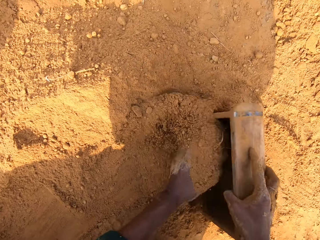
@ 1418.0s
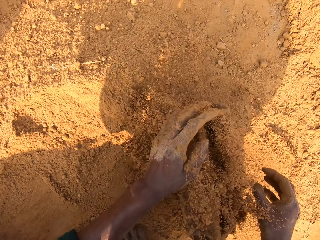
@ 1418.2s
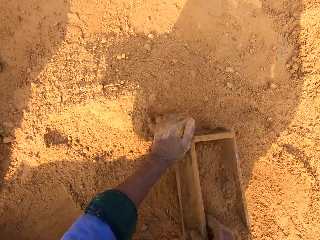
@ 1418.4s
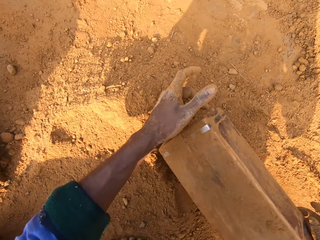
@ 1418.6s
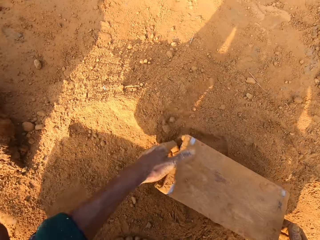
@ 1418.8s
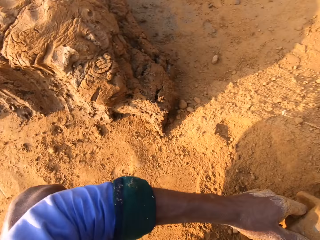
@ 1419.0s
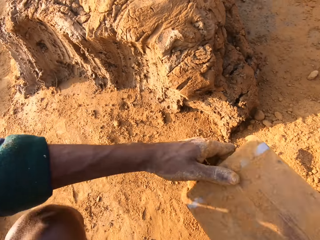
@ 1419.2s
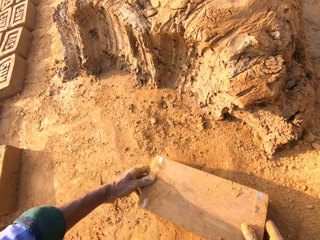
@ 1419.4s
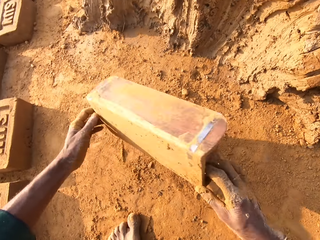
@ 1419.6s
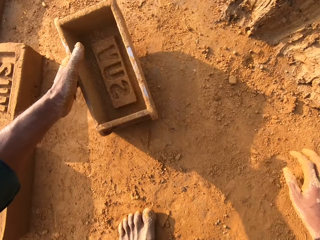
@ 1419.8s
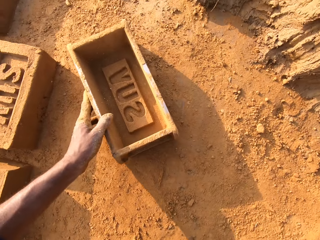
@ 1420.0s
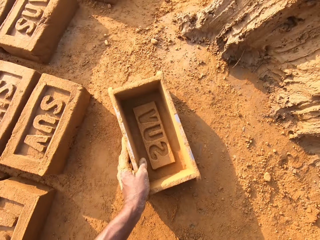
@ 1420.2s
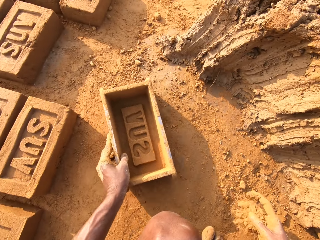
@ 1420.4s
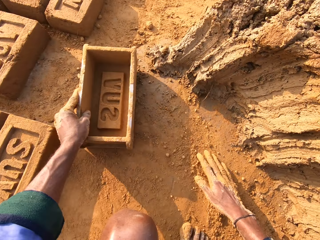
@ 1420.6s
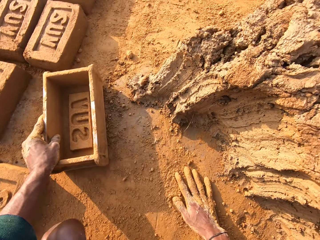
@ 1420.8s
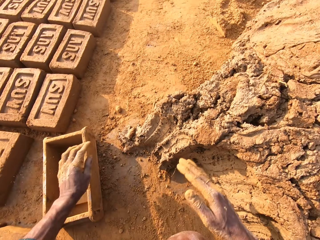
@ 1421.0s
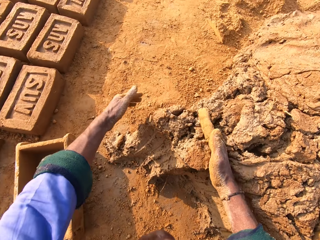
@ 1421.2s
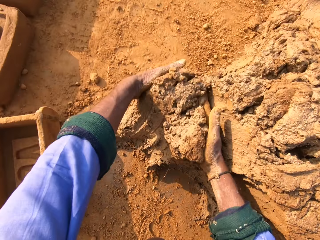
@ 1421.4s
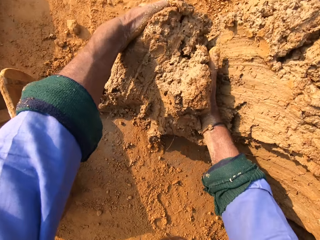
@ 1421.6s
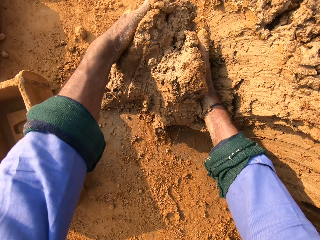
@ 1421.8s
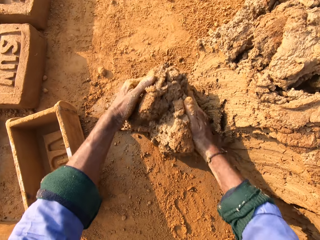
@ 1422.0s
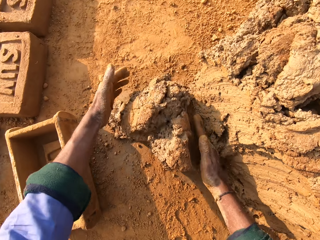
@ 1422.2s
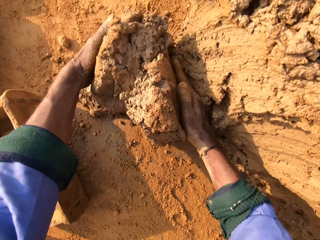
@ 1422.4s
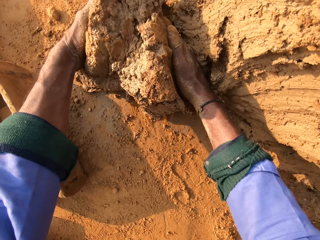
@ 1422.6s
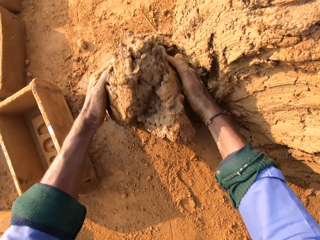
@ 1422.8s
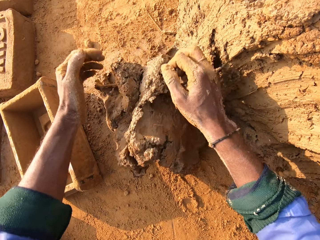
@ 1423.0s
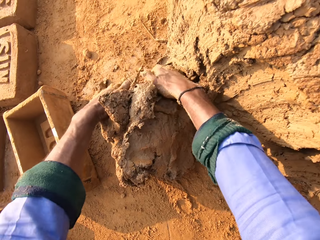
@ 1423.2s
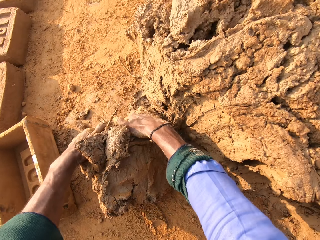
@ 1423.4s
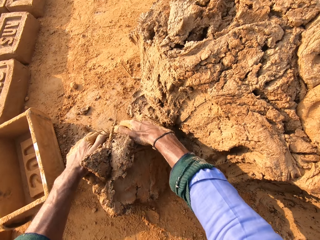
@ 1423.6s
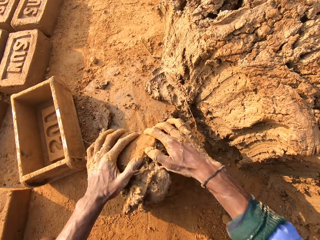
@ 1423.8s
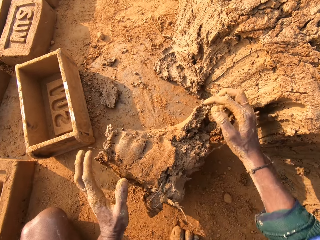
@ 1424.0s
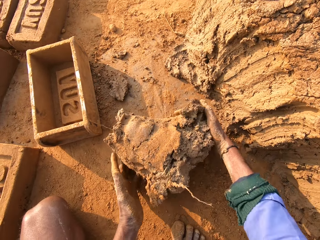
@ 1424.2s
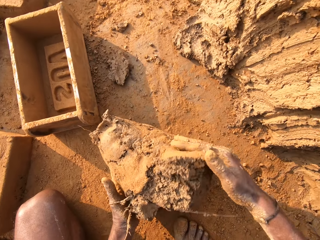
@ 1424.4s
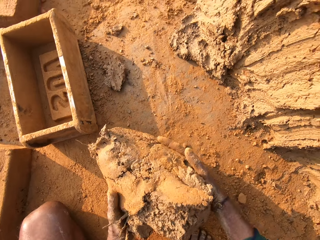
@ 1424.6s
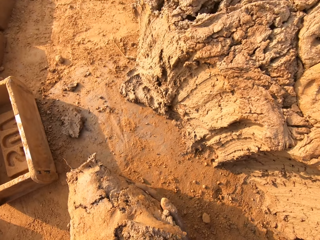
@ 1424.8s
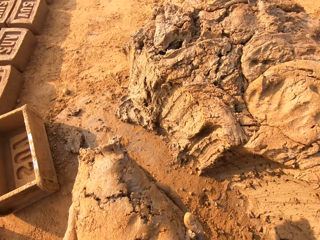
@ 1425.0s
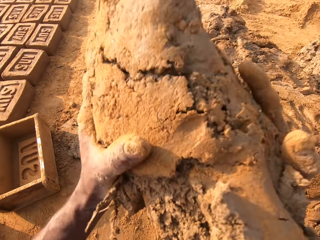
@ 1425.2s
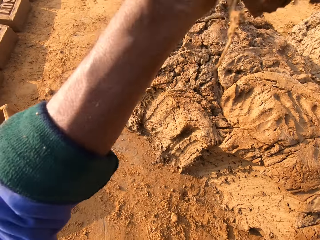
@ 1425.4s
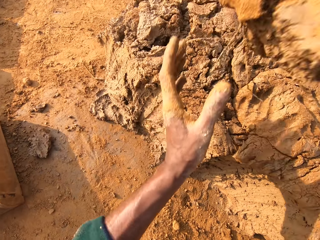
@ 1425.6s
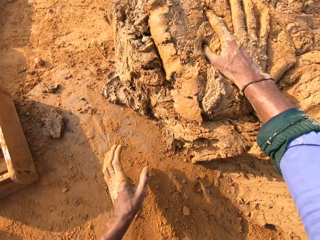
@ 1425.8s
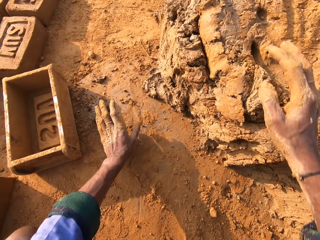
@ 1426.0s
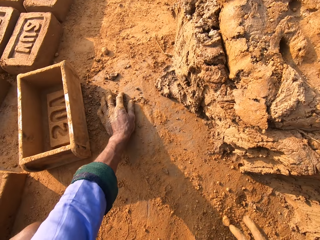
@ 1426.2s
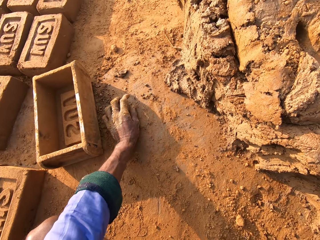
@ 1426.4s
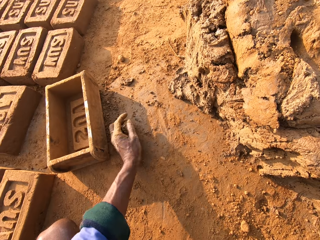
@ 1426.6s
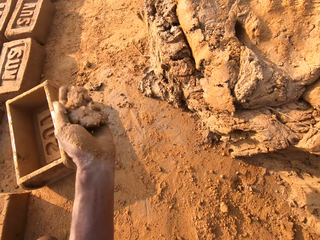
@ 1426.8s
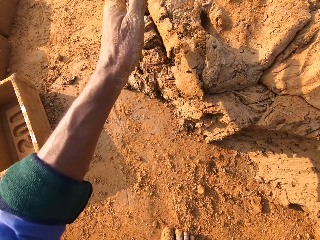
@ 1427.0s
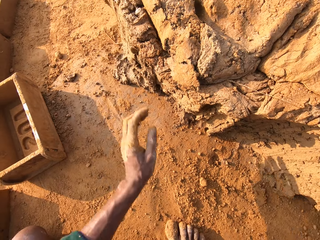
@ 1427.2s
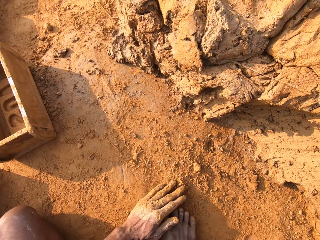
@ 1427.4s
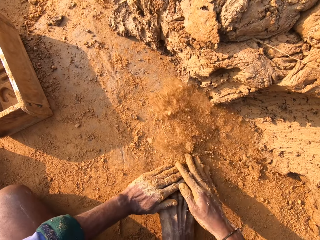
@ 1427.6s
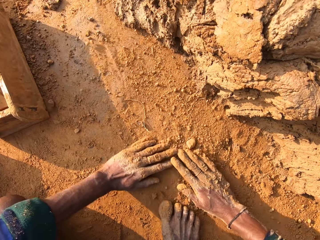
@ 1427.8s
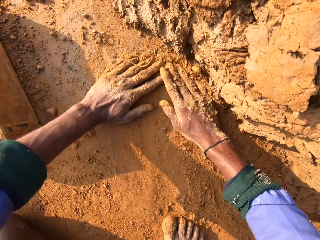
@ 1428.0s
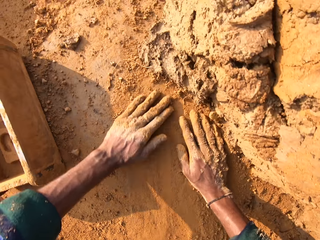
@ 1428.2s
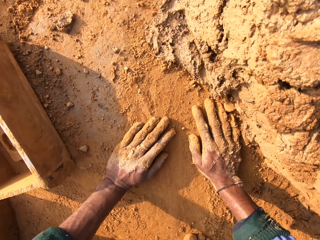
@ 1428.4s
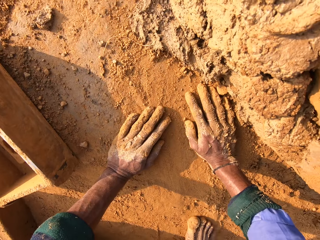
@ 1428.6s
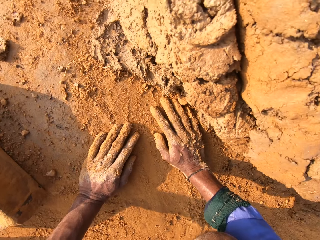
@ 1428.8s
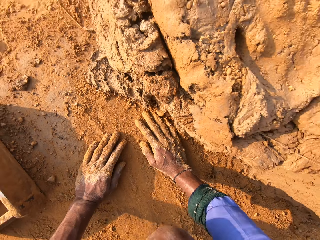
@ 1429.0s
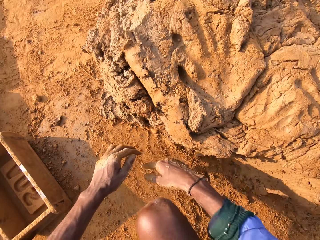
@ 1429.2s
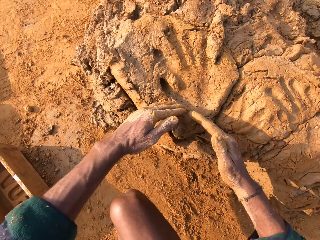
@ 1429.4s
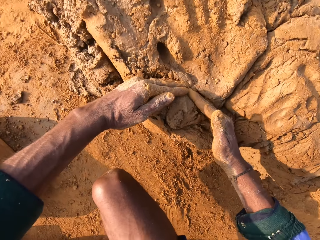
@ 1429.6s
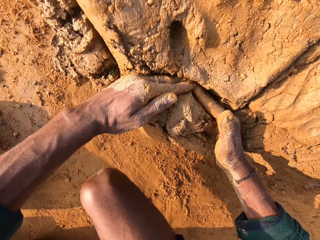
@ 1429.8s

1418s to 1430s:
The camera wearer scoops soil in the clay box or brick mold. They pour out the soil. They scoop clay with hands. They throw the clay on the bigger clay. They throw the brick mold on the ground. They rub hands on the soil.

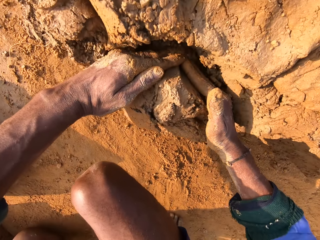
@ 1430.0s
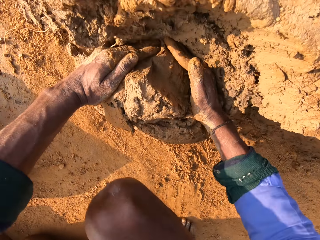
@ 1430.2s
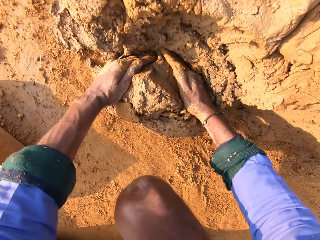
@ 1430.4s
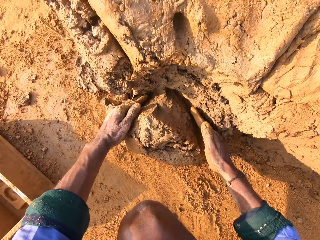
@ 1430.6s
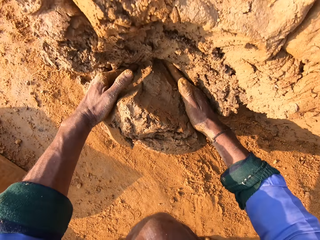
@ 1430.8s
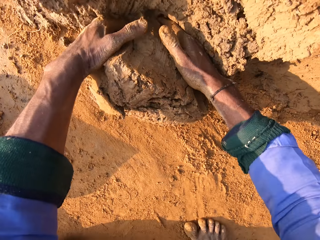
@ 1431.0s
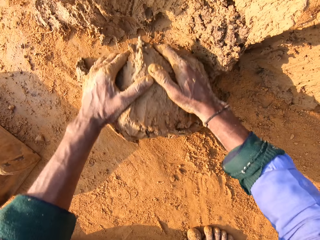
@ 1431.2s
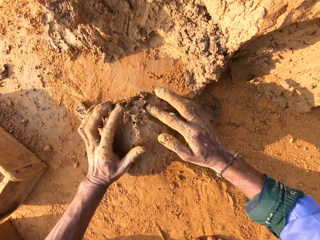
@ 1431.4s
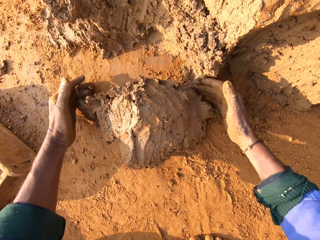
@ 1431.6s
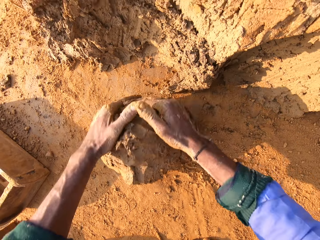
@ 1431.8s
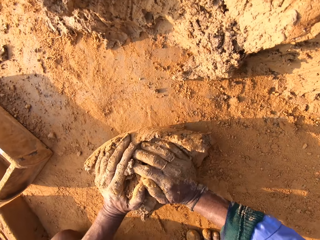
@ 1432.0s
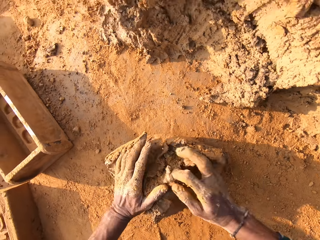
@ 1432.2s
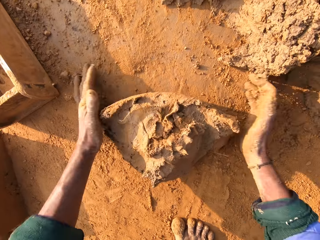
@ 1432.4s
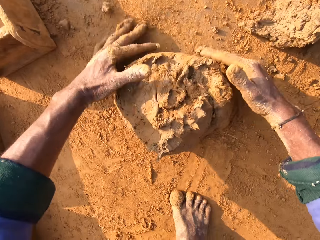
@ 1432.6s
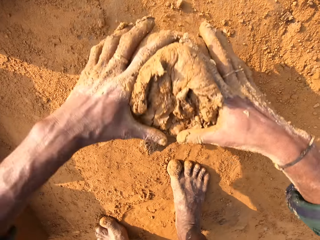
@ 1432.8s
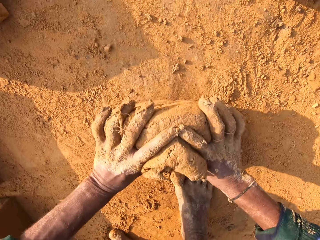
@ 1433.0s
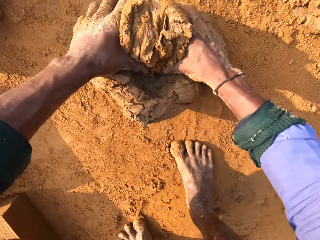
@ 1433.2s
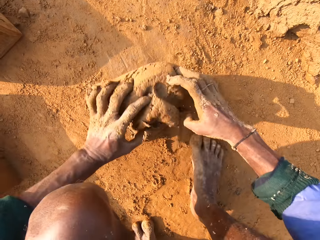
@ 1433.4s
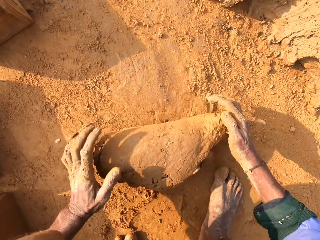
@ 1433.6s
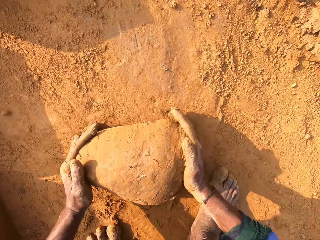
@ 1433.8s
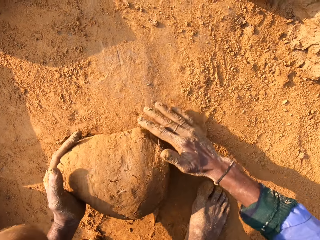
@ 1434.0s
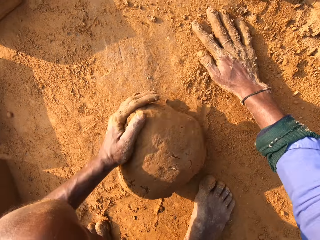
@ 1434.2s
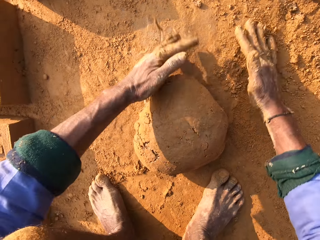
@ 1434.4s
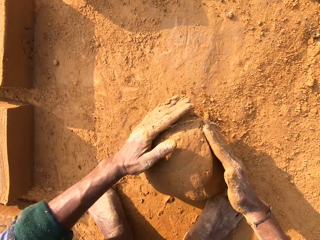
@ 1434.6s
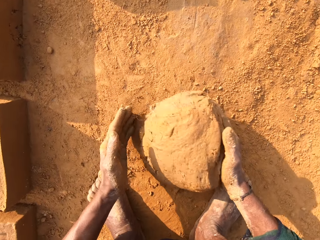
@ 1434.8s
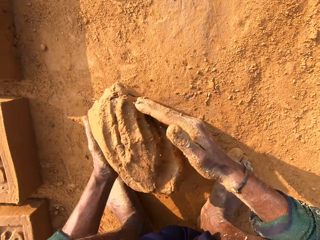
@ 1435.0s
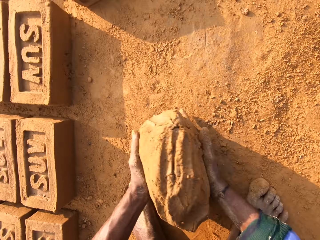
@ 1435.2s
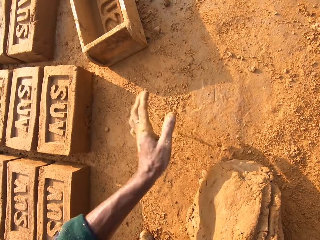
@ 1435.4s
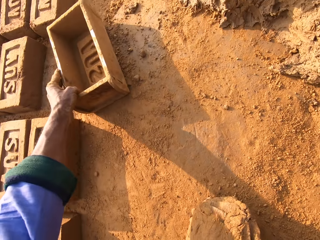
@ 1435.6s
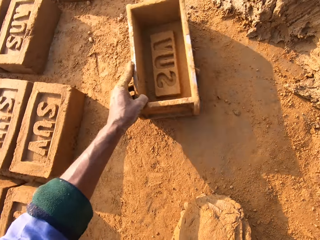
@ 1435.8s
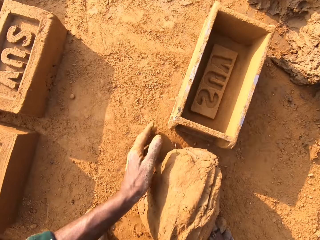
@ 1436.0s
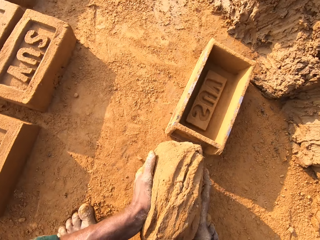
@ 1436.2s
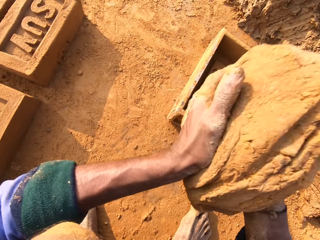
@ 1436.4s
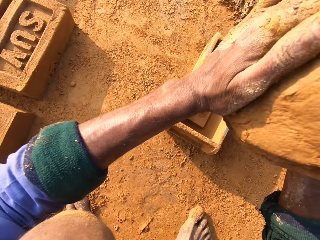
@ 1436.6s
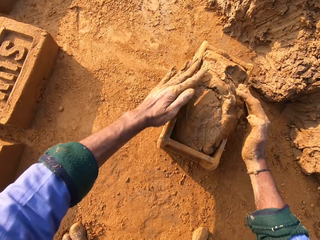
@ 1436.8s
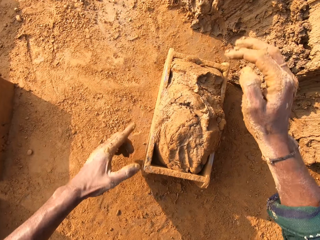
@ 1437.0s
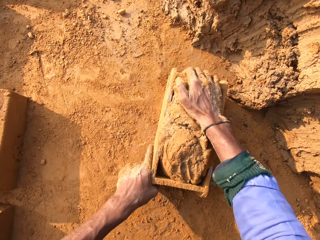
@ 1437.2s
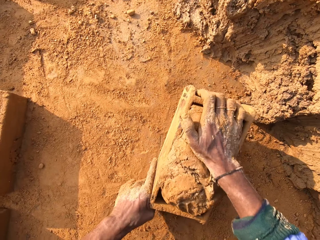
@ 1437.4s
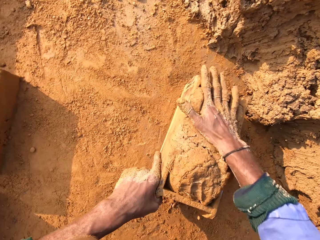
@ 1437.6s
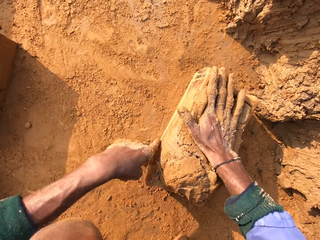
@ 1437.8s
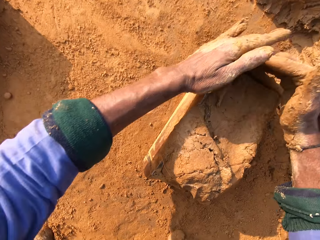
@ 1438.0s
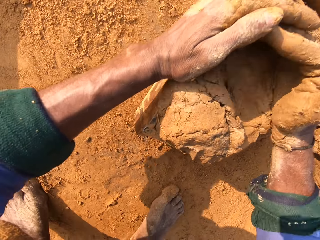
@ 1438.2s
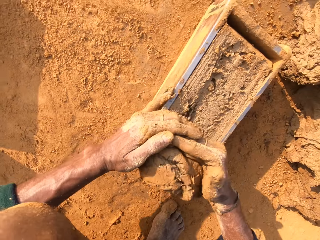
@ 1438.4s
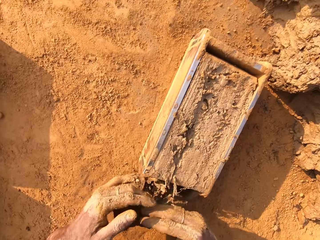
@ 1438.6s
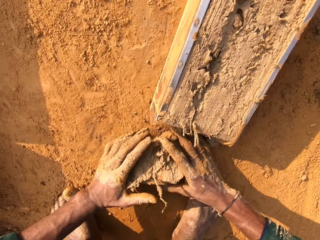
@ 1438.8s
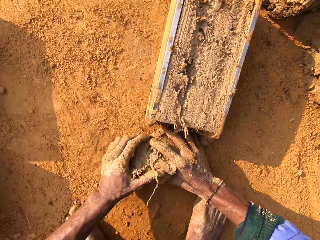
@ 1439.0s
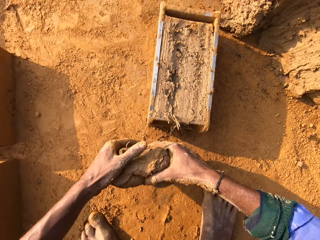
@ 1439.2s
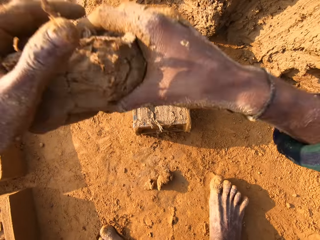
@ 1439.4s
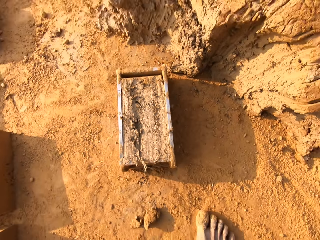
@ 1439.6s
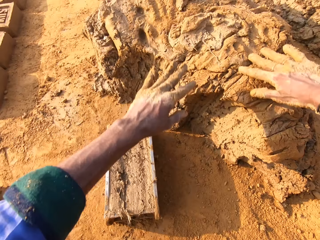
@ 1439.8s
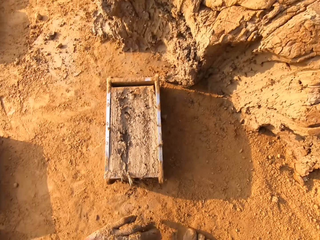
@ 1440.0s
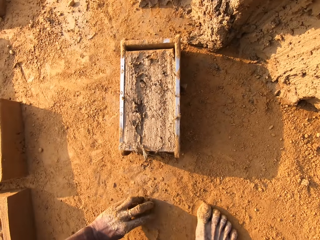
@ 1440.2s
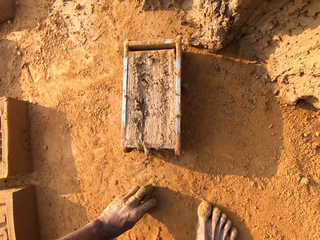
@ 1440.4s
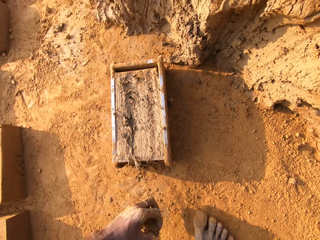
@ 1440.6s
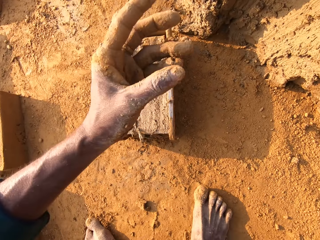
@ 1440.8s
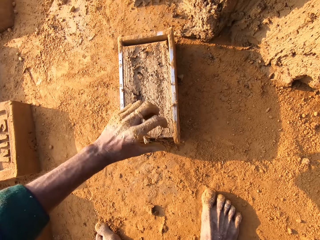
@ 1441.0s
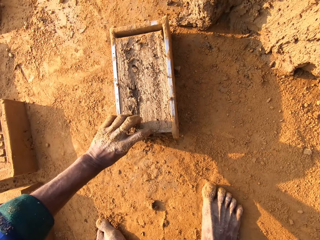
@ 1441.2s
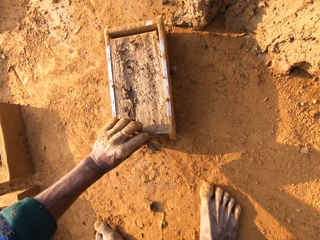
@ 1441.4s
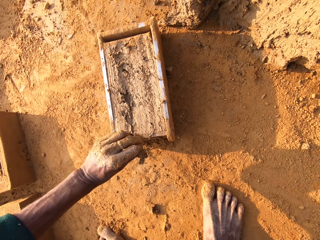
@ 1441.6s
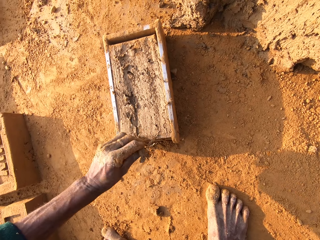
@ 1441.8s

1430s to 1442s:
The camera wearer scoops clay with hands. They mold the clay with hand. They roll the molding clay on the ground. They move the clay box closer. They throw clay in the clay box. They remove extra clay from the clay box. They throw small clay on big clay. They throw the molding clay on the ground.
